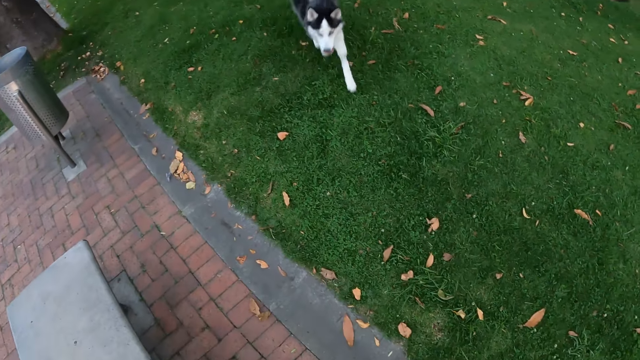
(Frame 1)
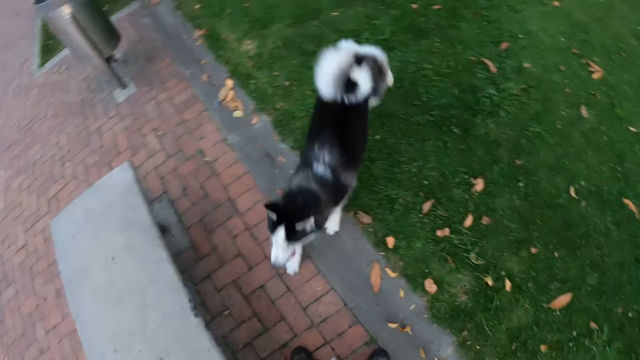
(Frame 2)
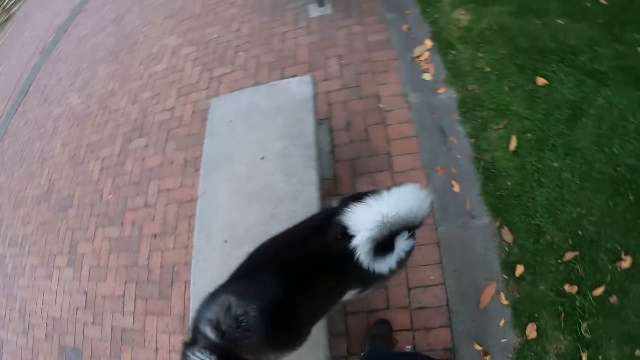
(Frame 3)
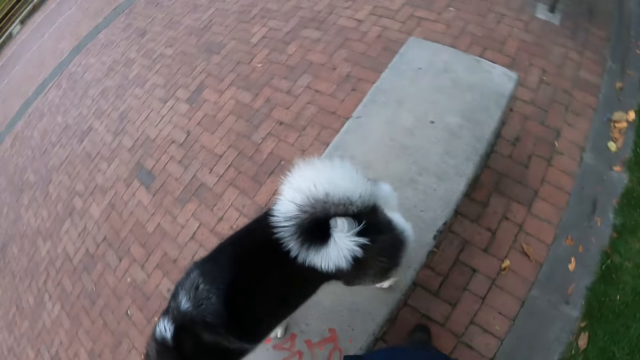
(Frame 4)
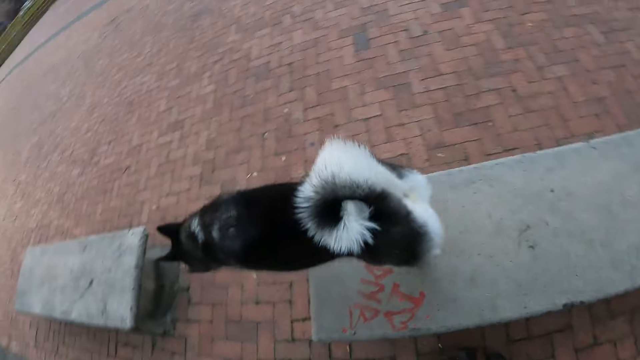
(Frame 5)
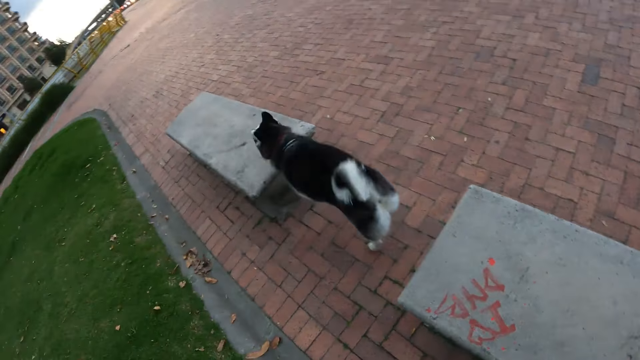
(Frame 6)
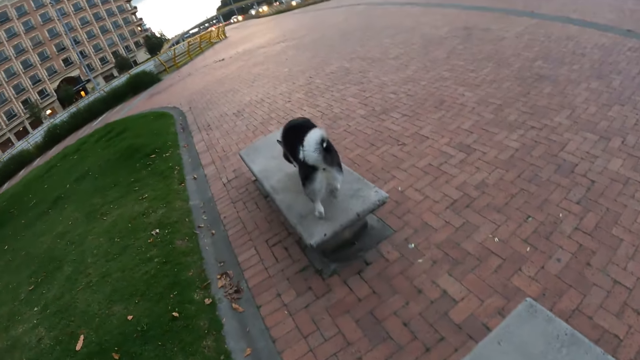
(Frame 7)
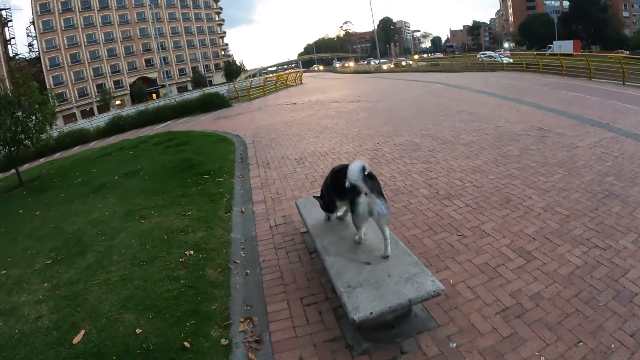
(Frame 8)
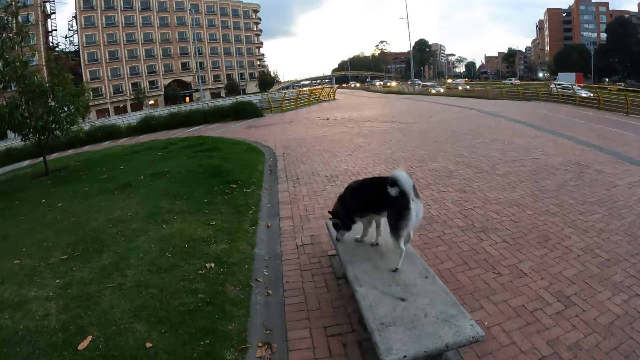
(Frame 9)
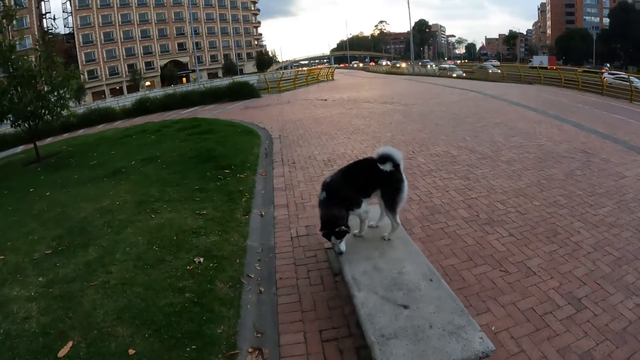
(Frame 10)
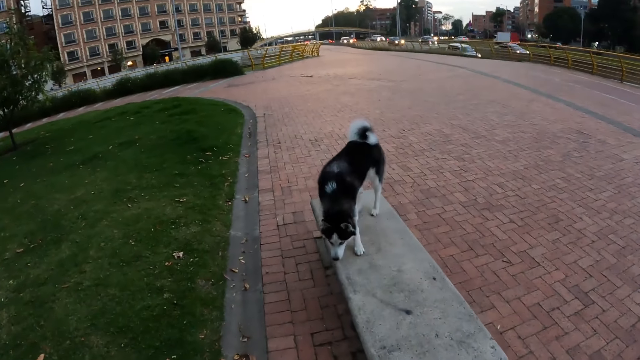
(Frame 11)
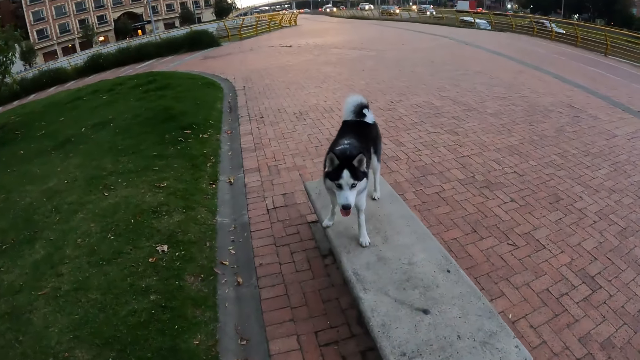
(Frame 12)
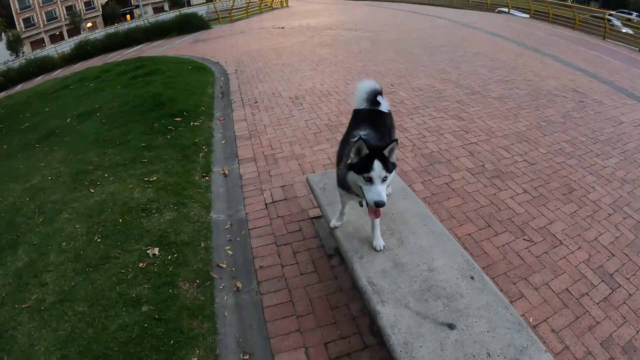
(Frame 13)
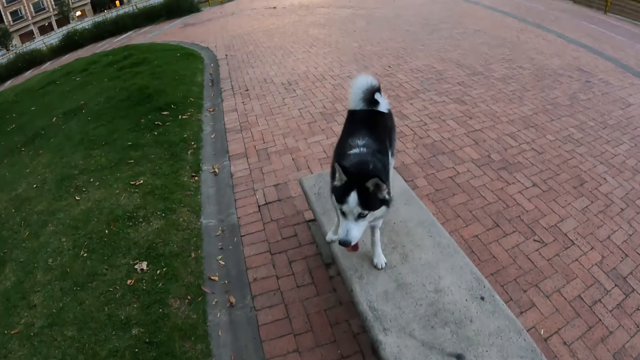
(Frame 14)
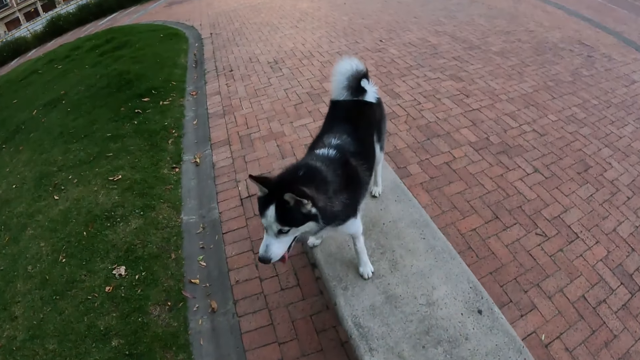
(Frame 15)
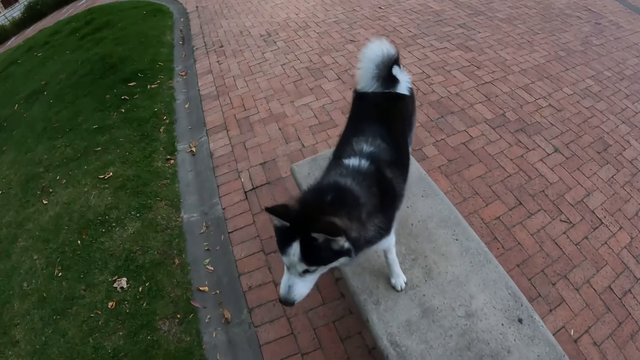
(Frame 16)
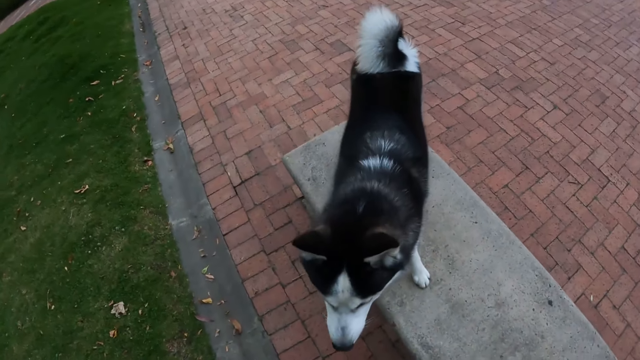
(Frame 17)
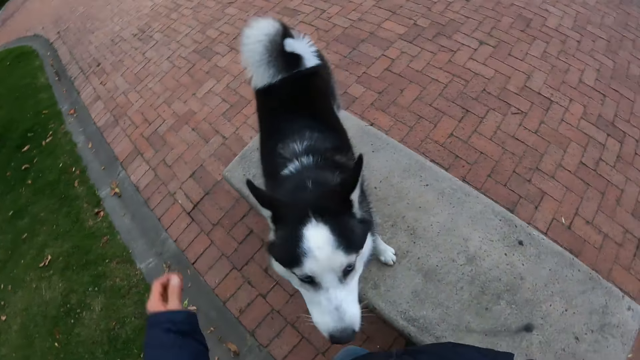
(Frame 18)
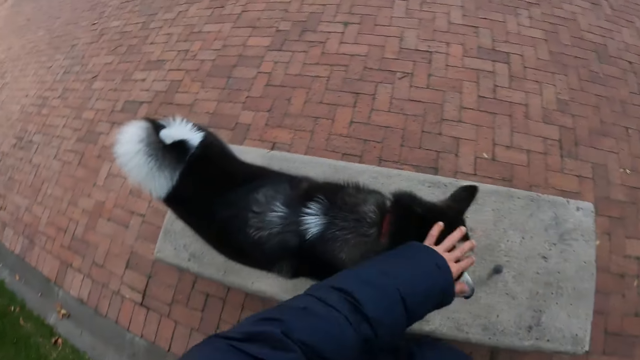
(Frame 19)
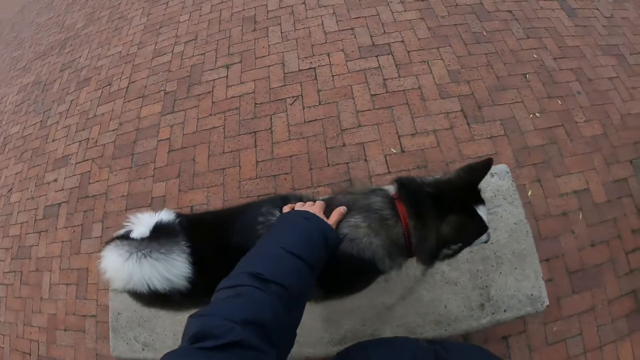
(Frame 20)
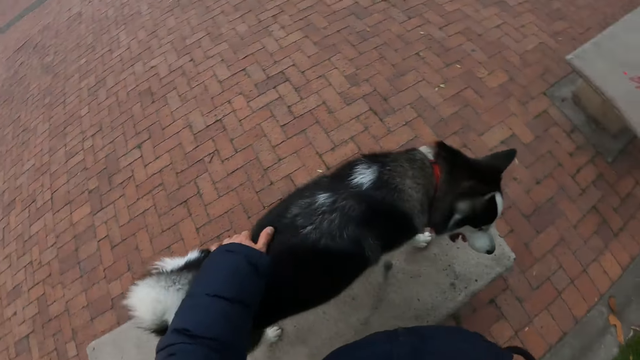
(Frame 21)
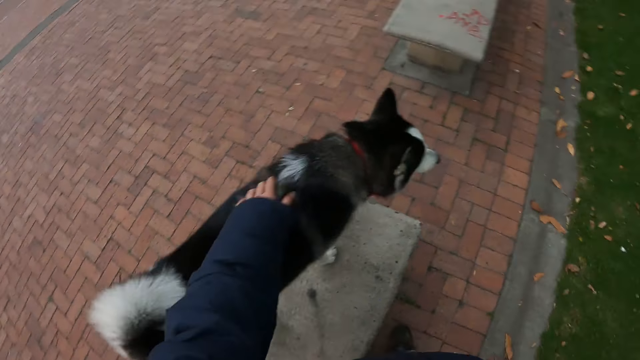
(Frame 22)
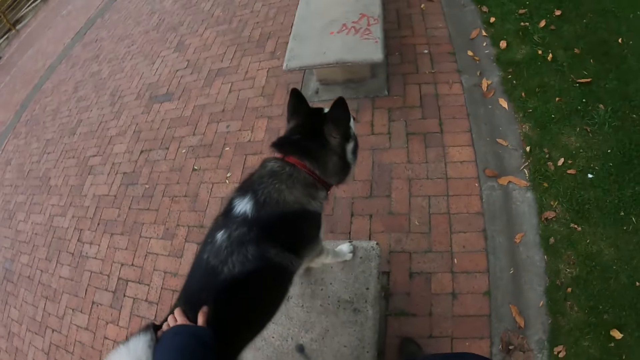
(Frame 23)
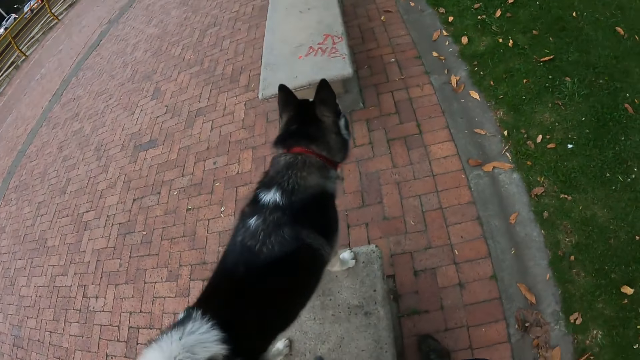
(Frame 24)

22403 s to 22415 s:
The dog climbs the park bench. The dog climbs the park bench again. The camera wearer pets the dog with his left hand.

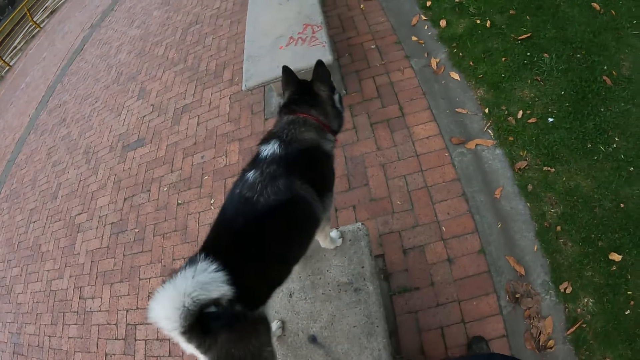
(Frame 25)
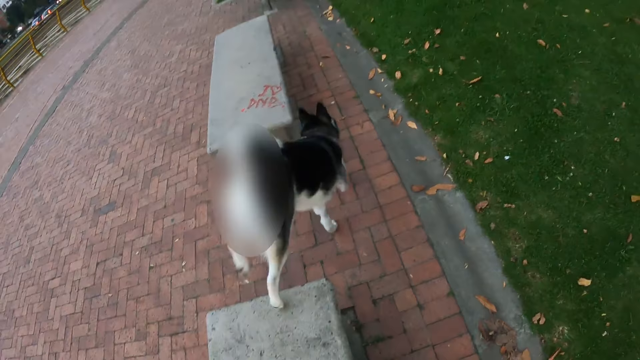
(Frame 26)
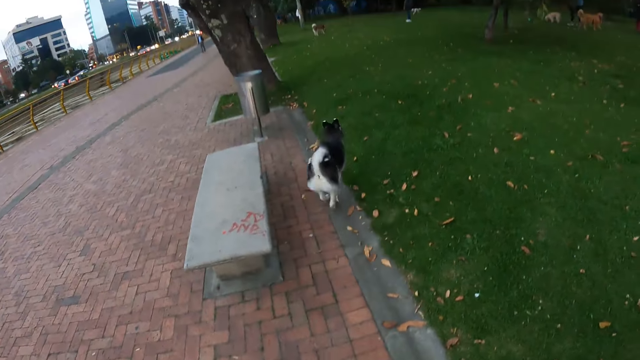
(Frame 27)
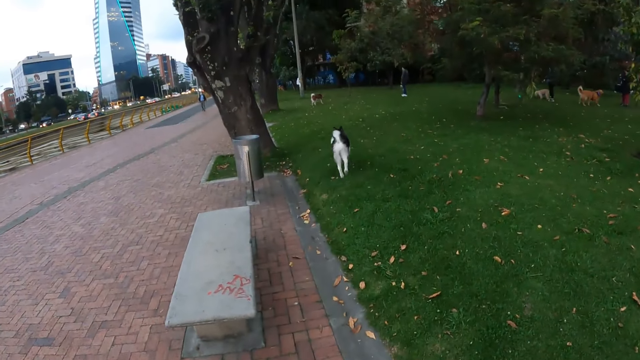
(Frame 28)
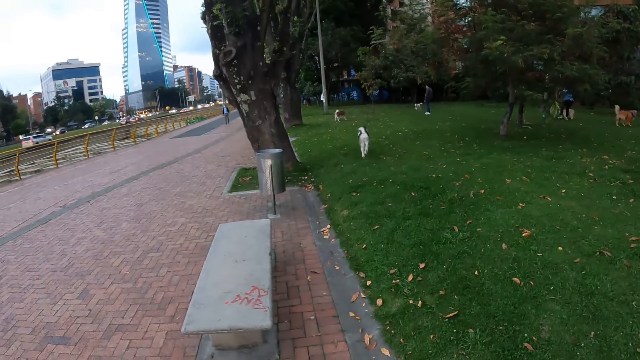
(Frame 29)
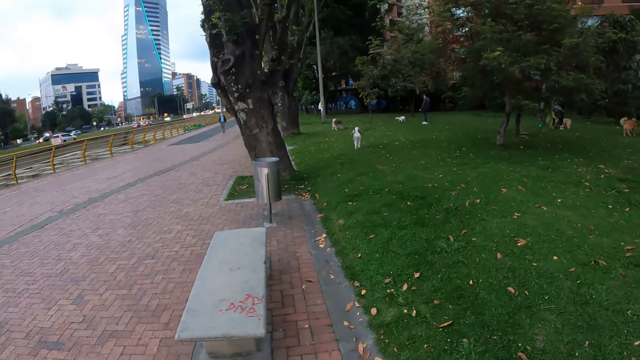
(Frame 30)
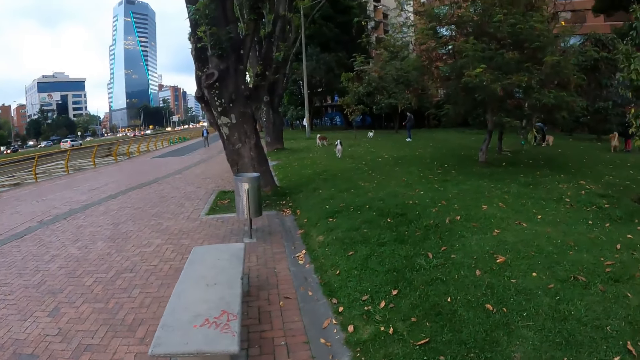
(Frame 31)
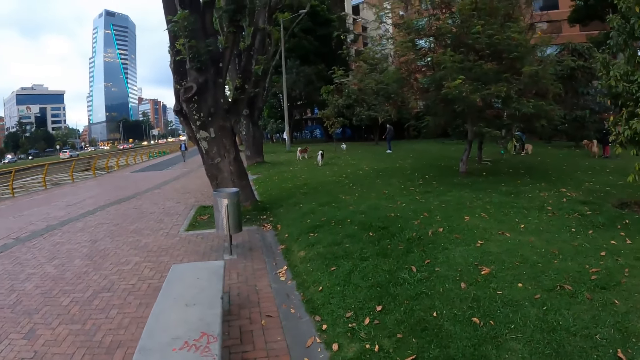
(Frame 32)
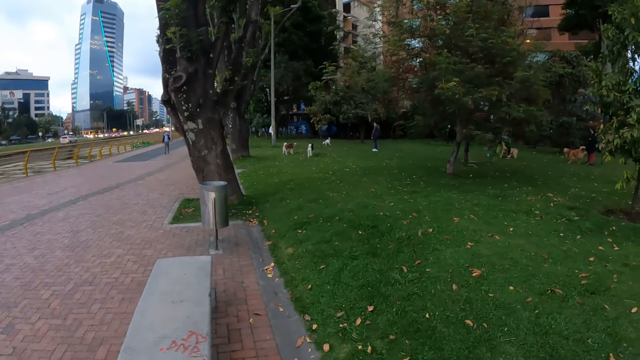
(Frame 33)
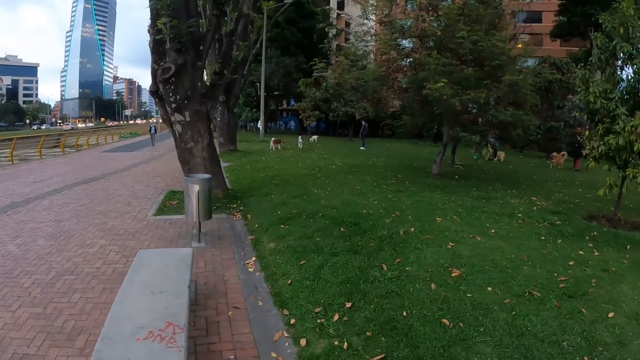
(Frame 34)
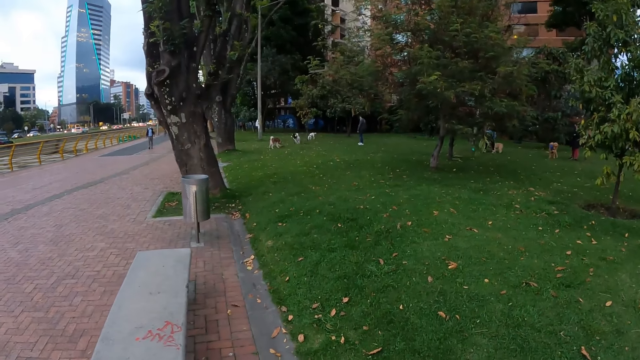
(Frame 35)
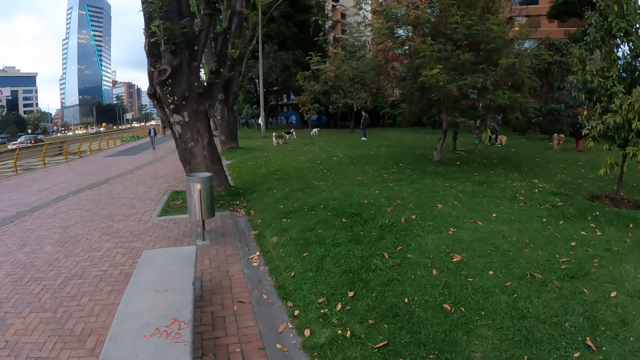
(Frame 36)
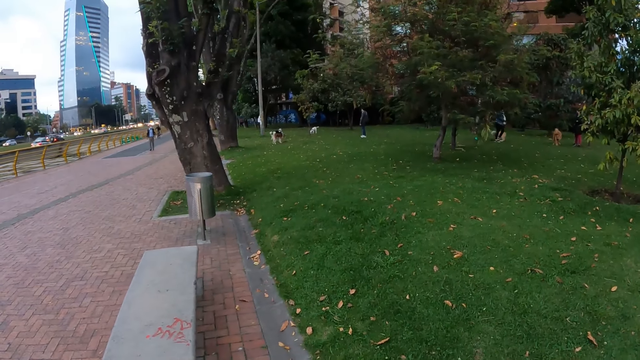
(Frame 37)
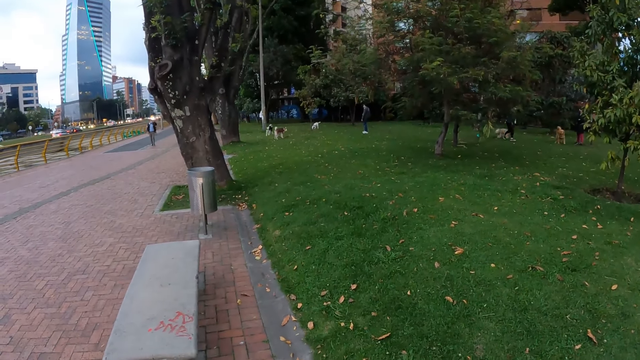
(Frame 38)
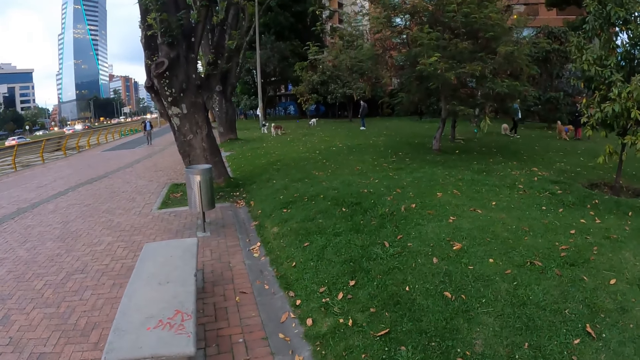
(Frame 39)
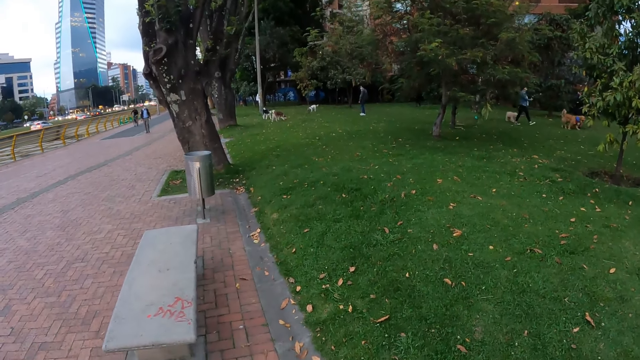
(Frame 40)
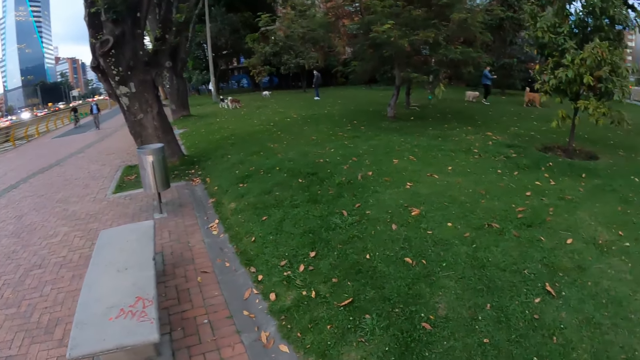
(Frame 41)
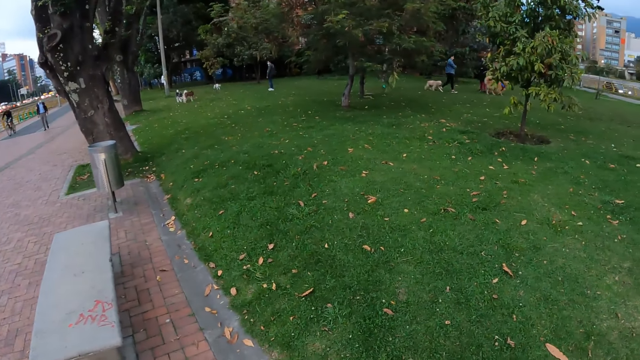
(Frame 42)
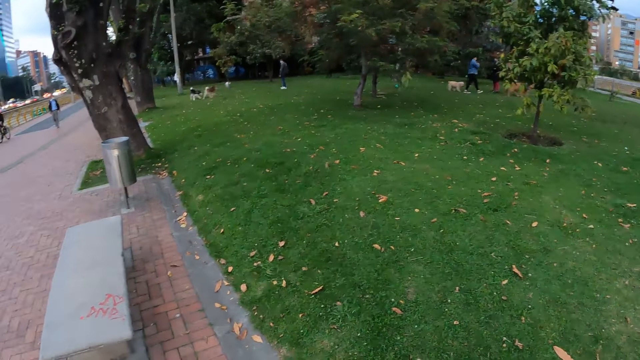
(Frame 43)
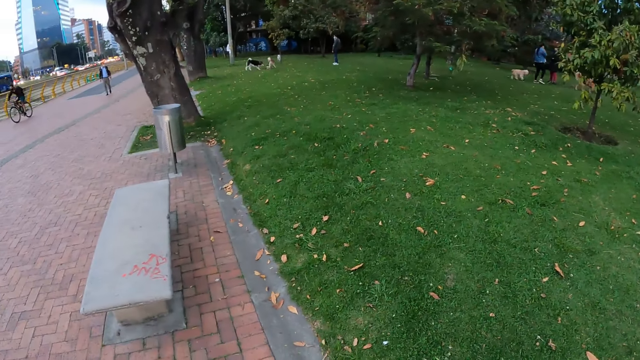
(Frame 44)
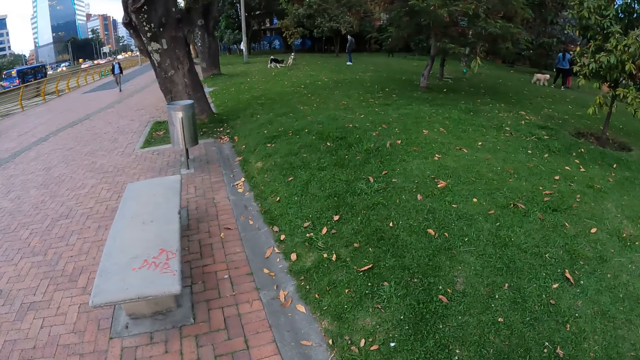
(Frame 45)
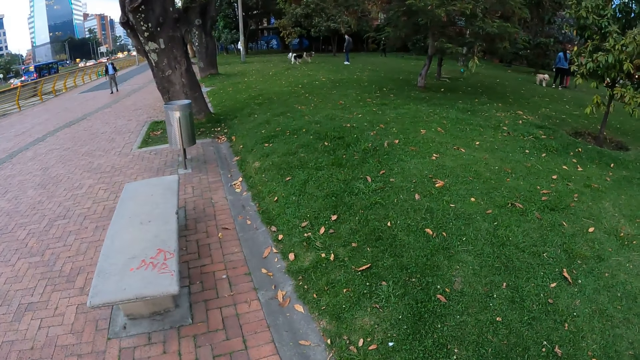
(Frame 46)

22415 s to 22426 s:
The dog runs across the park. The camera wearer stares around the park.
